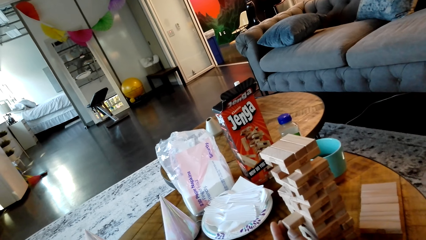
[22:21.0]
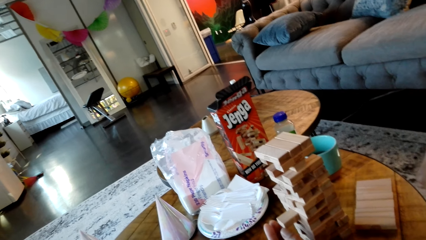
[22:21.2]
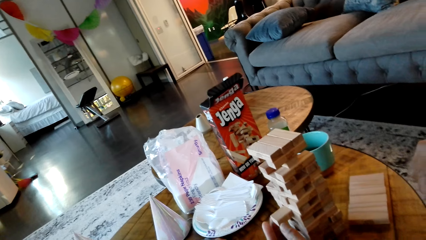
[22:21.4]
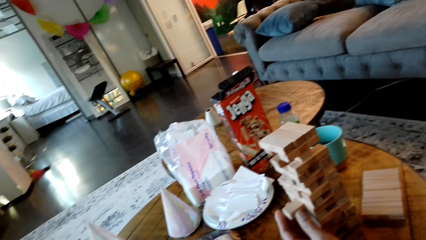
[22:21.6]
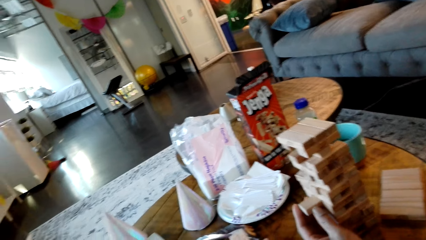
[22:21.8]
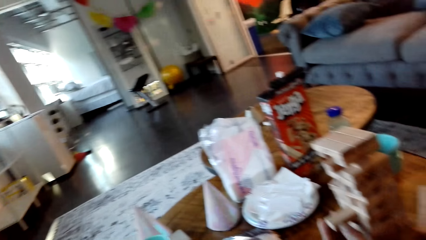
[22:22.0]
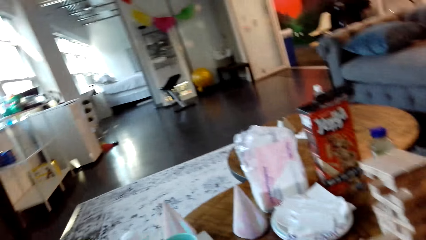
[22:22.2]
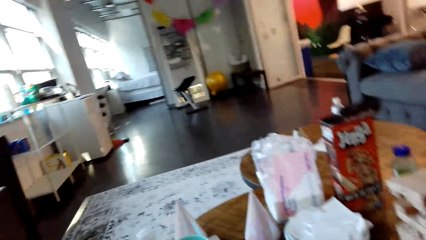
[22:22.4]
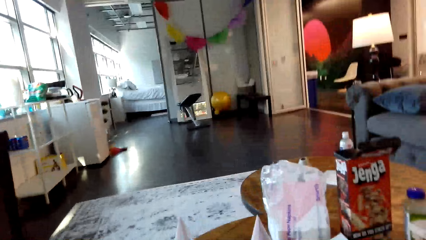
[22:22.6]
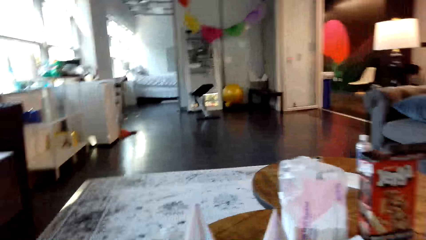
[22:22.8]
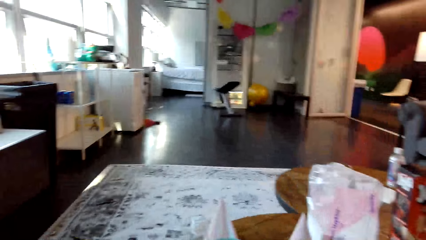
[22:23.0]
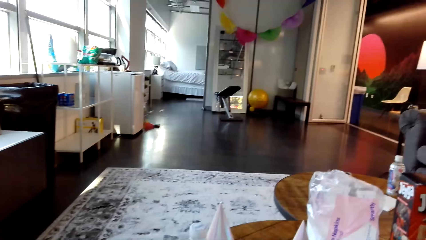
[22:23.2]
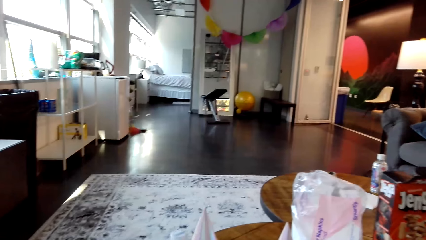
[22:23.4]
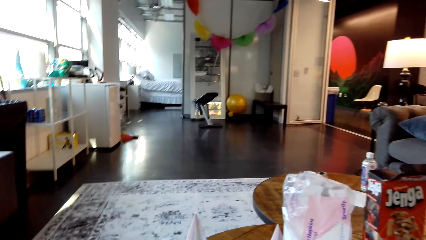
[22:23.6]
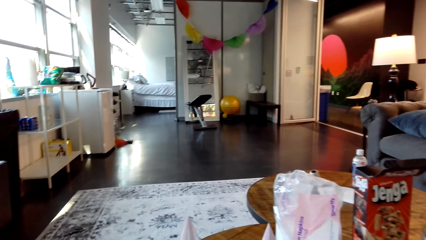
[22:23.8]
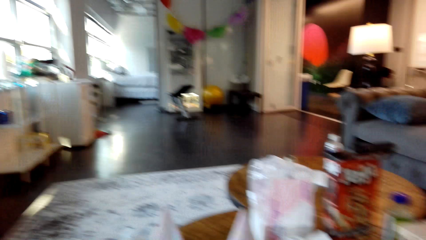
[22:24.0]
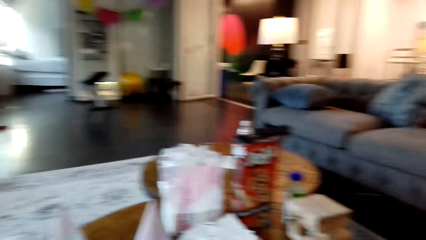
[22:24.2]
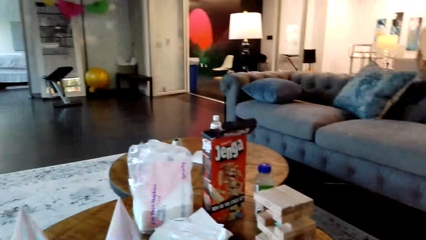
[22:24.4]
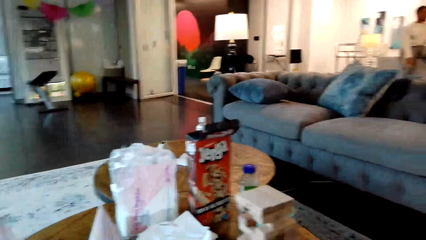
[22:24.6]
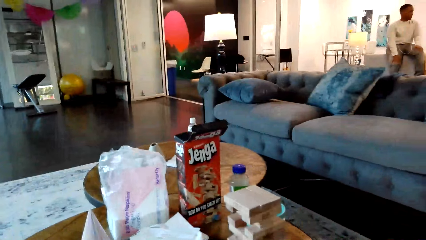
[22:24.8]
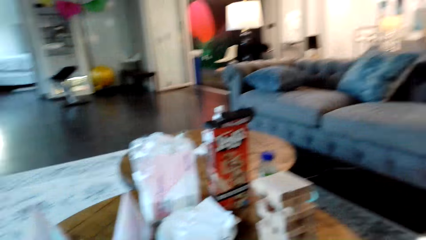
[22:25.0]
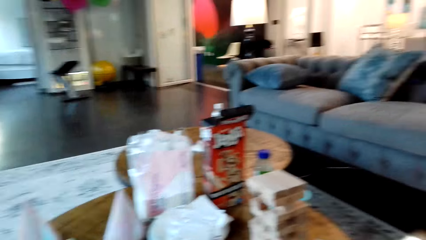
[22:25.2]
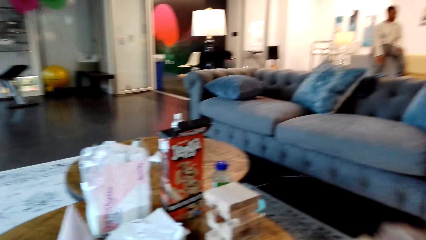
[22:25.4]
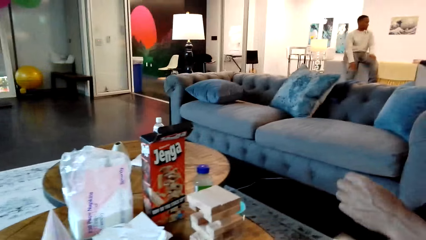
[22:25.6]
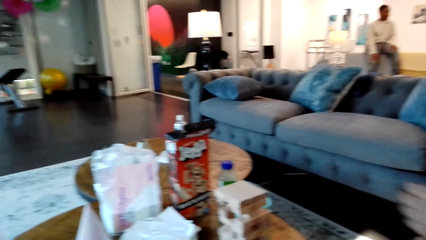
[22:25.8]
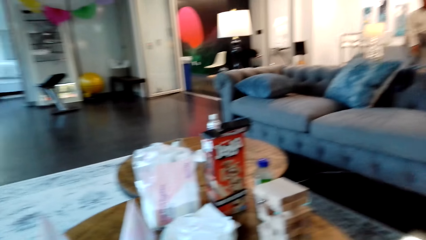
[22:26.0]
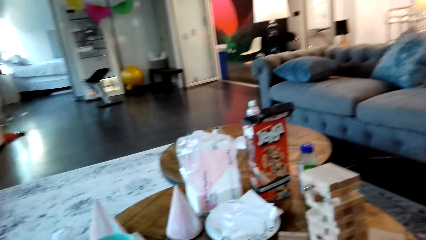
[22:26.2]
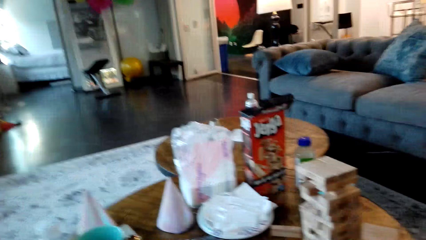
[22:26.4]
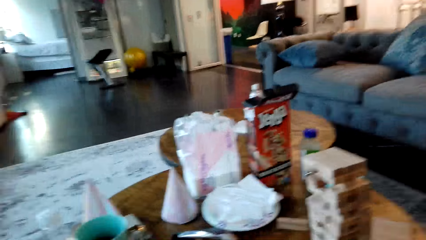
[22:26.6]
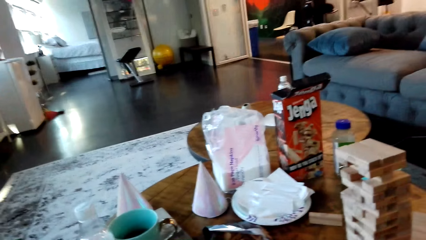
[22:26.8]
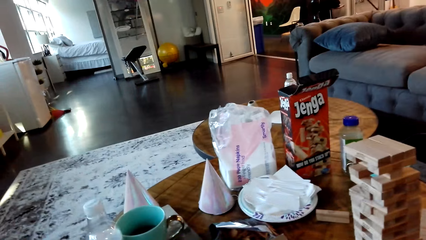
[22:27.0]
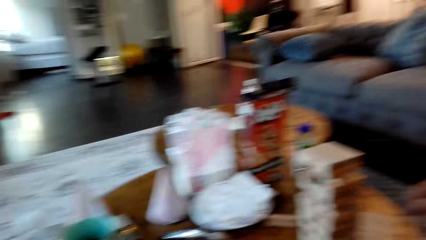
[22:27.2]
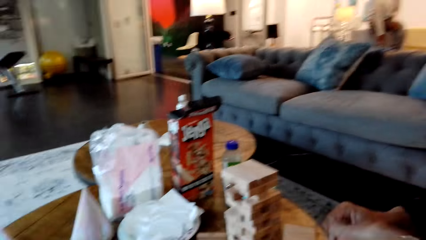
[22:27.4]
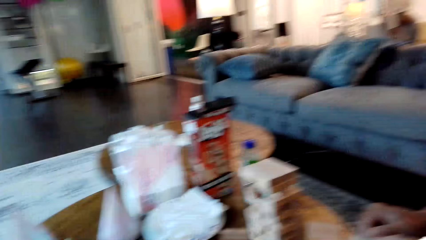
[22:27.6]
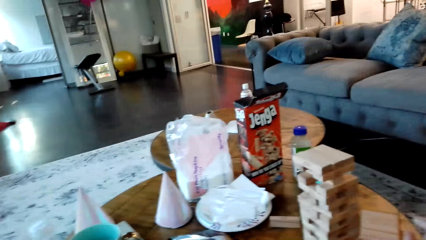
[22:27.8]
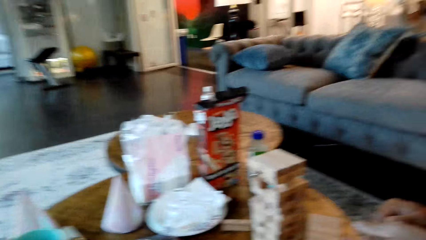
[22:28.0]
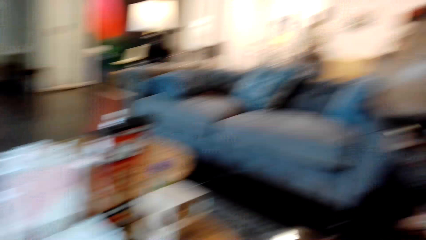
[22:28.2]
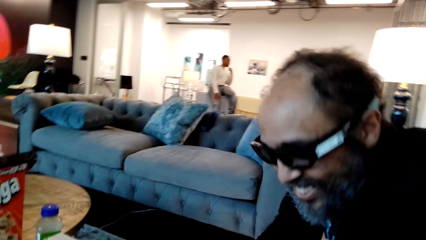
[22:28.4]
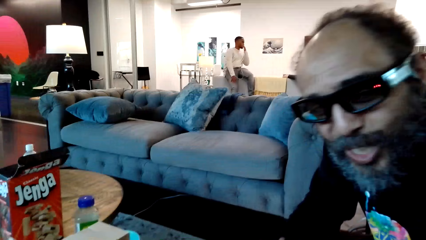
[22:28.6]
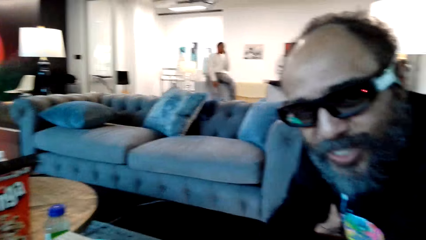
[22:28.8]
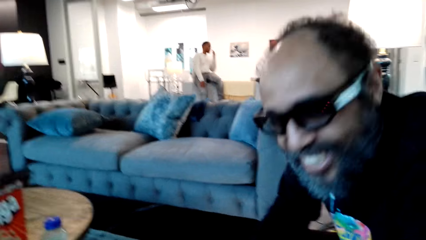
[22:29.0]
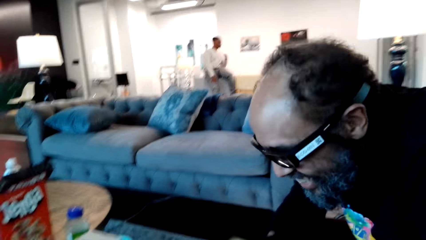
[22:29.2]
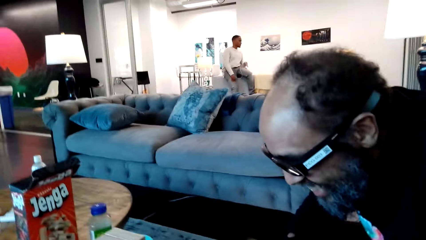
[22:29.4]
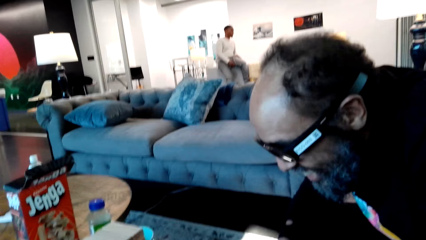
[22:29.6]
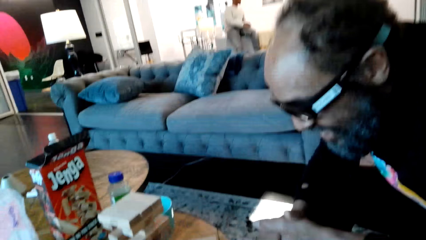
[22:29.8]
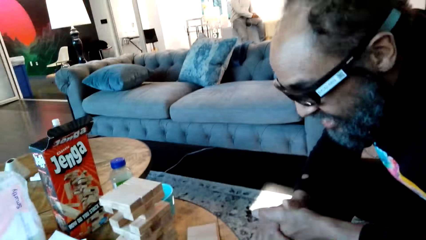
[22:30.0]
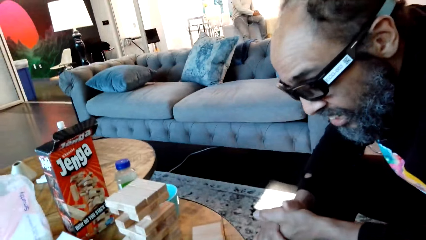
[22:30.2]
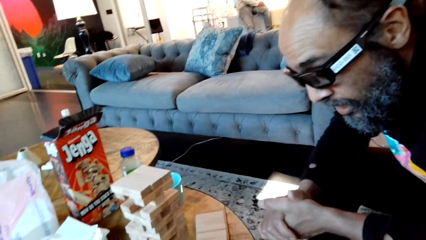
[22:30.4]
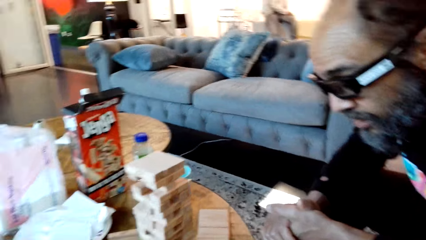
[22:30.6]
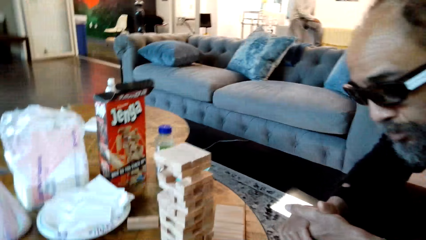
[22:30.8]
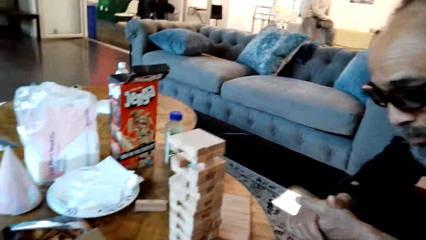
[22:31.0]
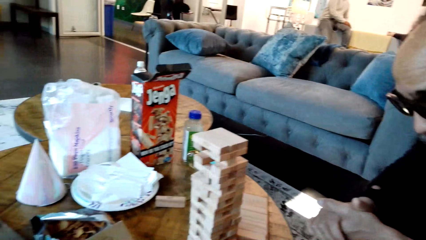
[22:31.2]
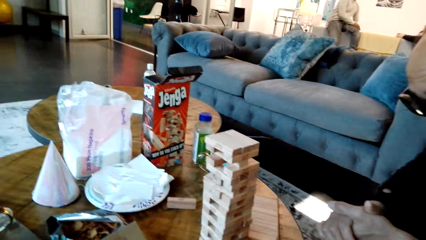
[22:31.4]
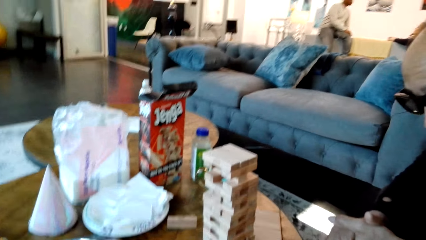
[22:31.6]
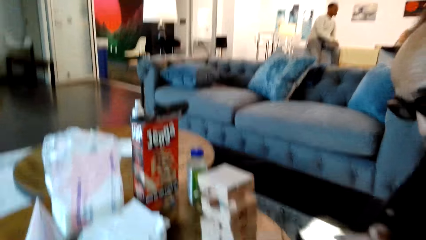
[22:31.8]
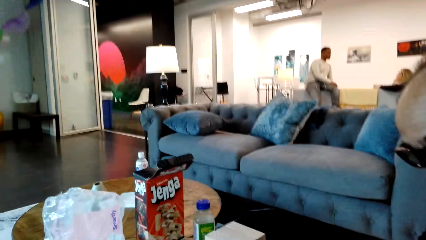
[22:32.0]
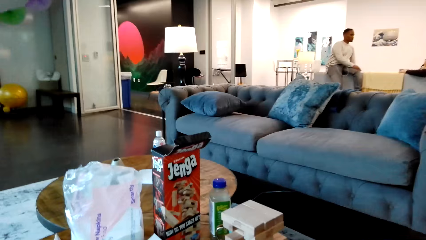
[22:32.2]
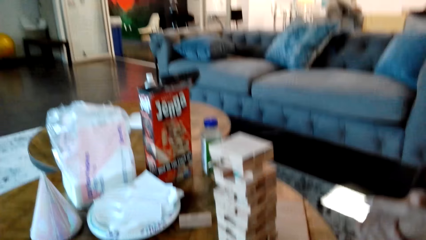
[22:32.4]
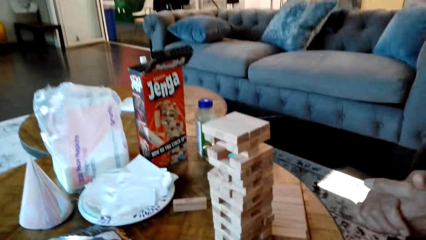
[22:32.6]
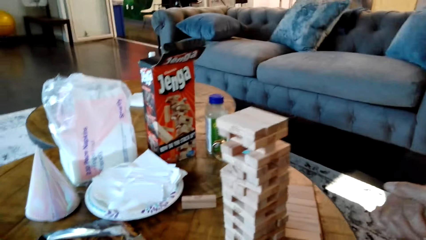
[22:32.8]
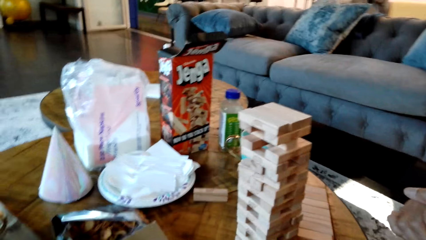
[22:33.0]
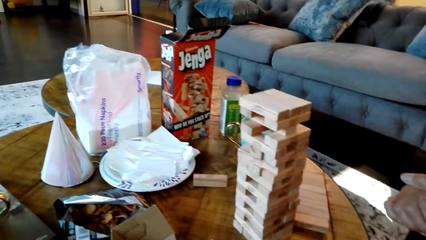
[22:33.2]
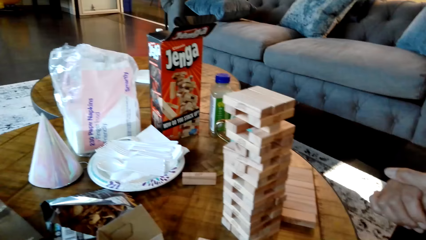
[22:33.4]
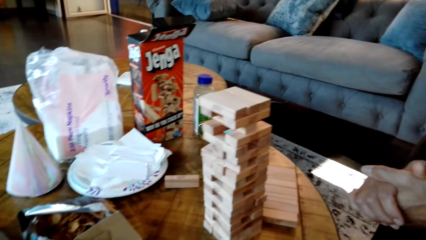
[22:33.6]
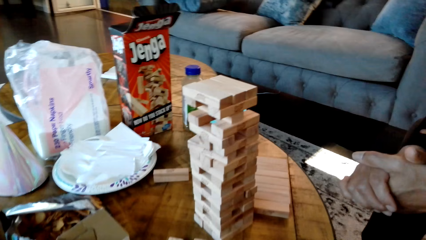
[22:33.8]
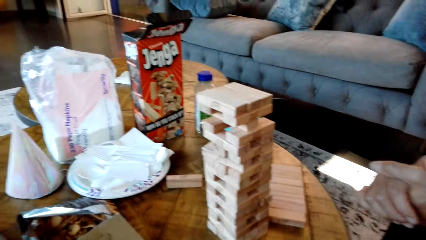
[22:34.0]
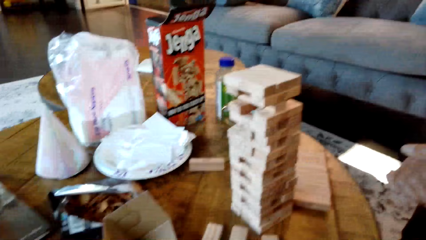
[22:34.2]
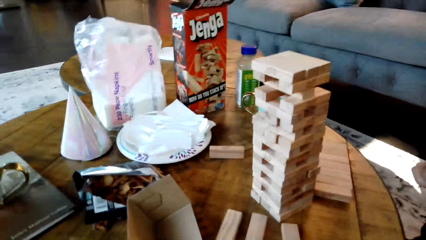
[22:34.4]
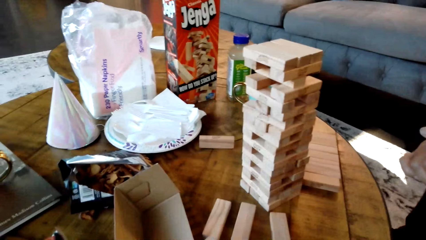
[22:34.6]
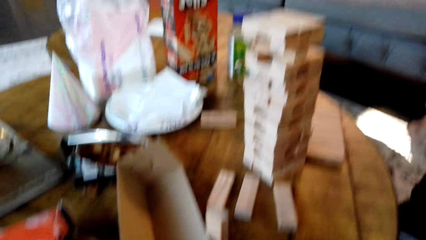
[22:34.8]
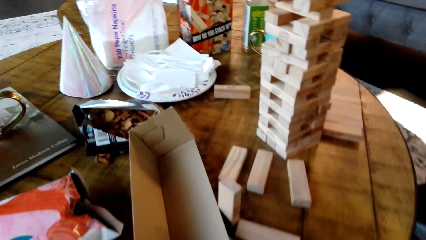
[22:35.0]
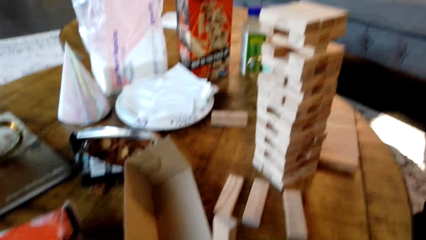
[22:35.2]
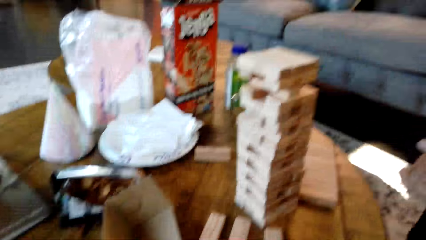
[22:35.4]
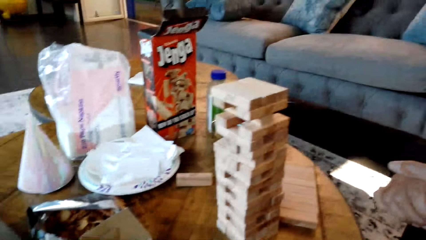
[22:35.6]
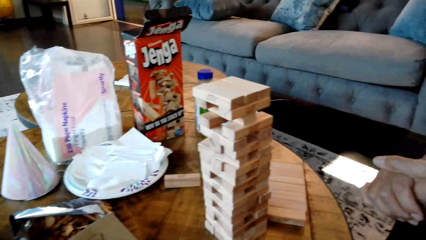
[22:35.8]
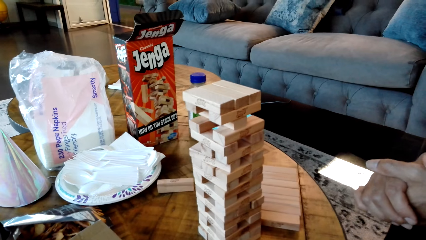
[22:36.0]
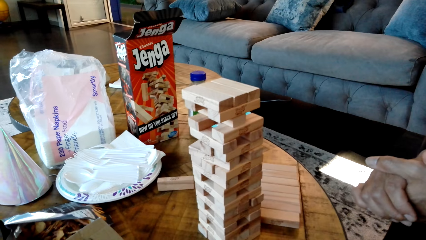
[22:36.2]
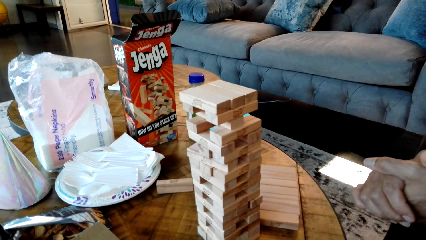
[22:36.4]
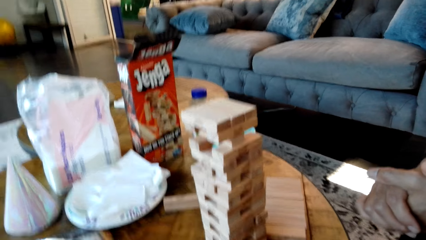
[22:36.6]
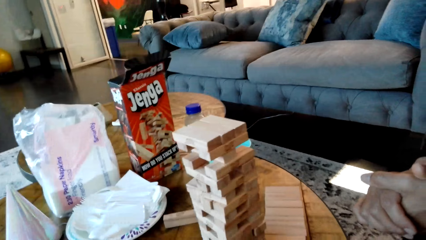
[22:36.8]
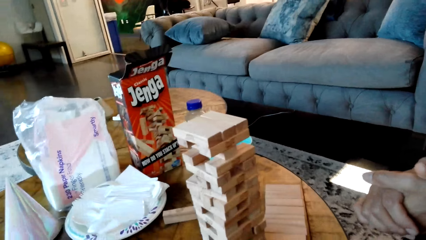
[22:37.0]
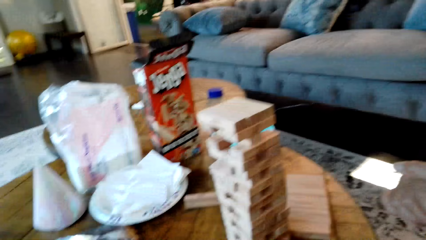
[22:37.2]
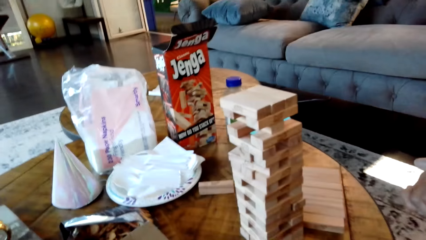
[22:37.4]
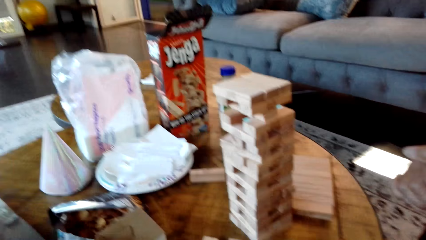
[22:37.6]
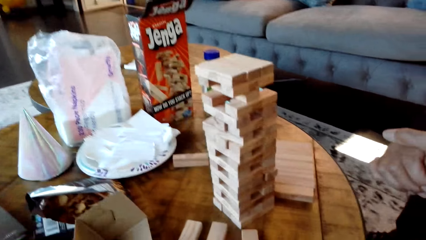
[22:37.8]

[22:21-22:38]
A man pulls the block from the stack. The camera wearer looks around the house. The man moves his hand. The camera wearer looks at the blocks. They look at the man.
